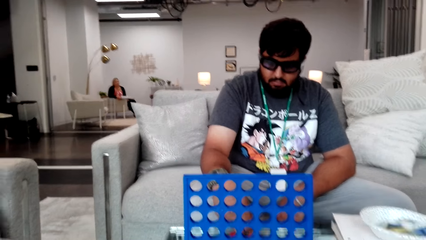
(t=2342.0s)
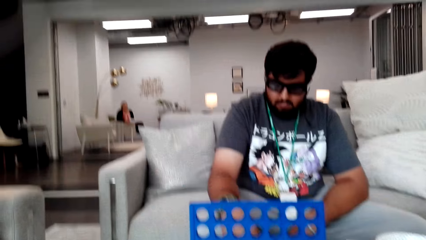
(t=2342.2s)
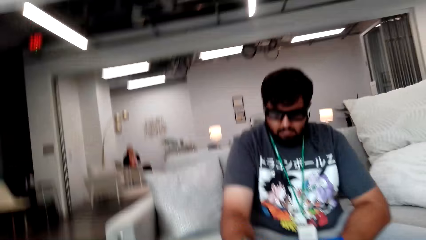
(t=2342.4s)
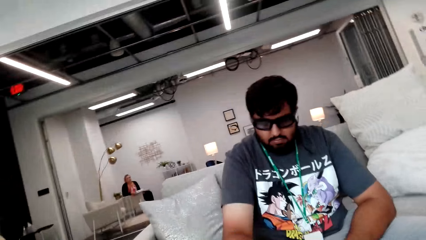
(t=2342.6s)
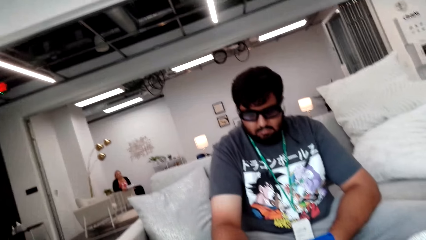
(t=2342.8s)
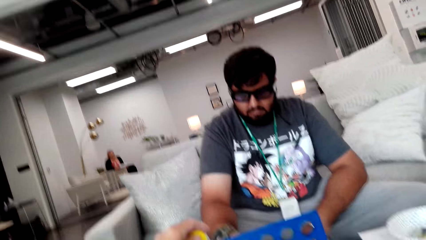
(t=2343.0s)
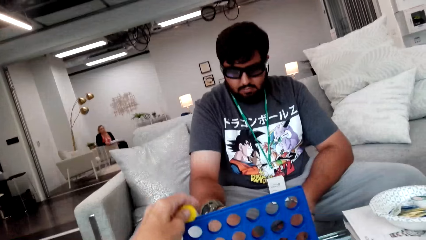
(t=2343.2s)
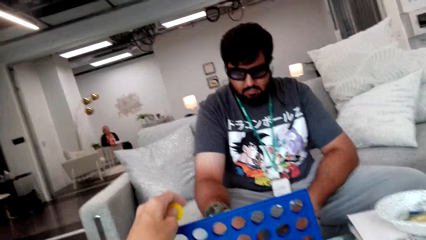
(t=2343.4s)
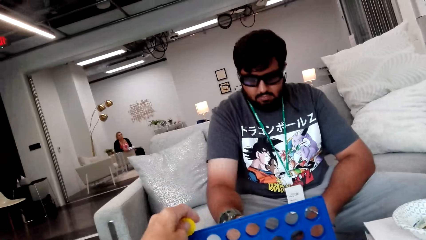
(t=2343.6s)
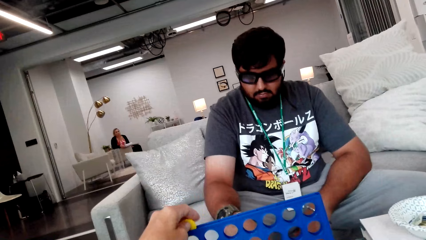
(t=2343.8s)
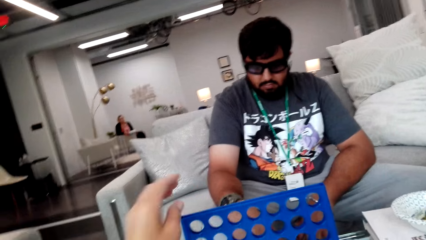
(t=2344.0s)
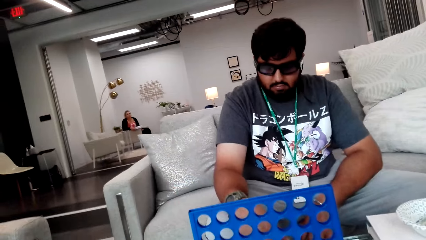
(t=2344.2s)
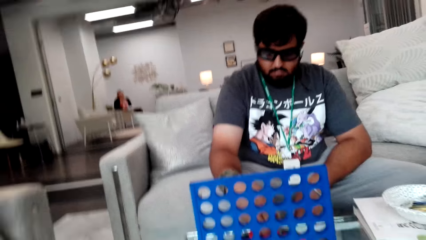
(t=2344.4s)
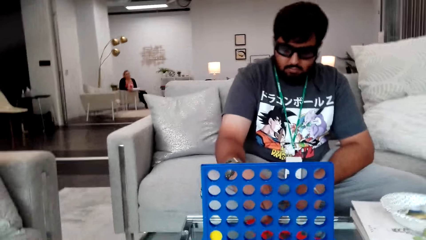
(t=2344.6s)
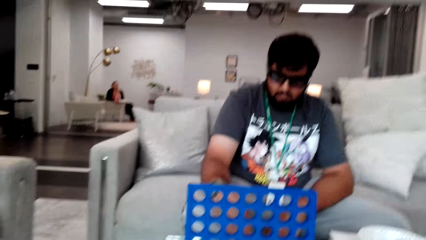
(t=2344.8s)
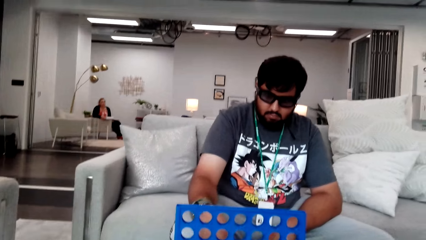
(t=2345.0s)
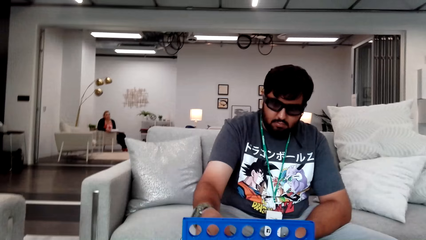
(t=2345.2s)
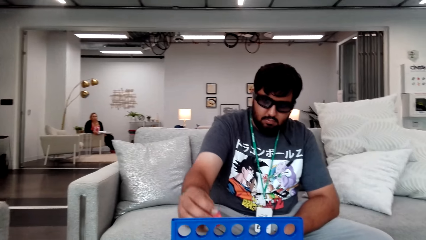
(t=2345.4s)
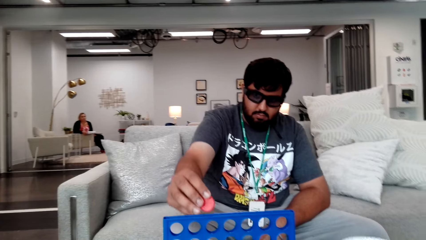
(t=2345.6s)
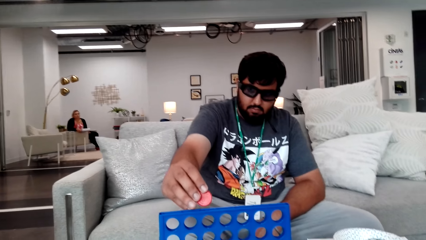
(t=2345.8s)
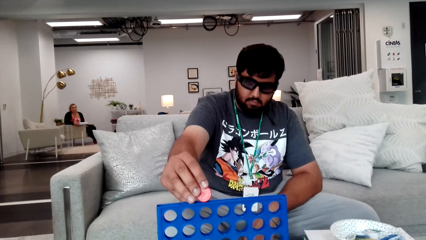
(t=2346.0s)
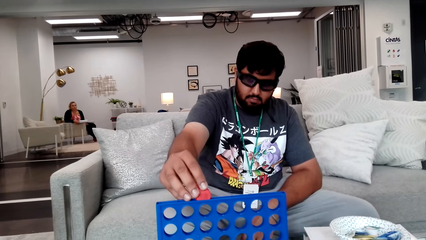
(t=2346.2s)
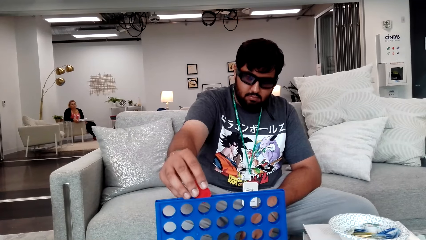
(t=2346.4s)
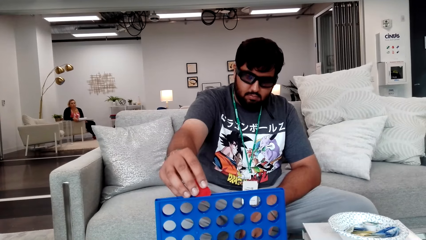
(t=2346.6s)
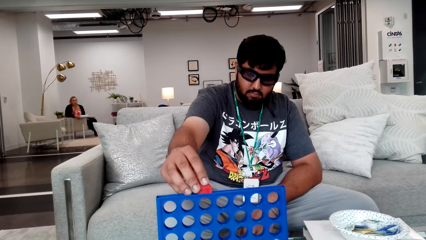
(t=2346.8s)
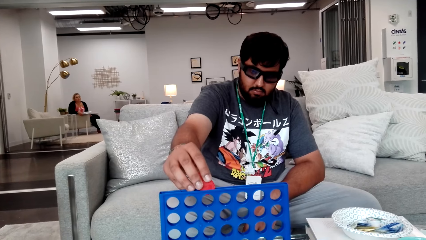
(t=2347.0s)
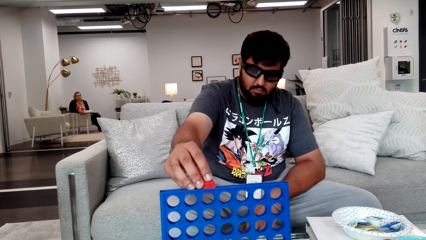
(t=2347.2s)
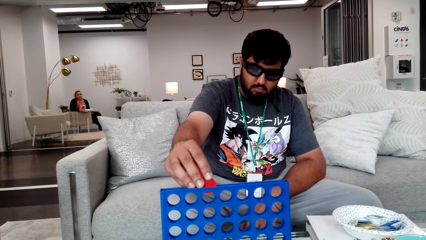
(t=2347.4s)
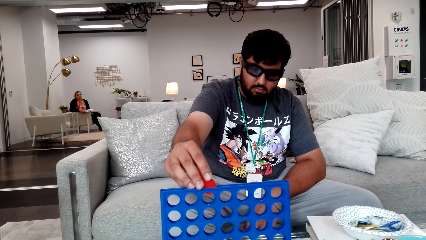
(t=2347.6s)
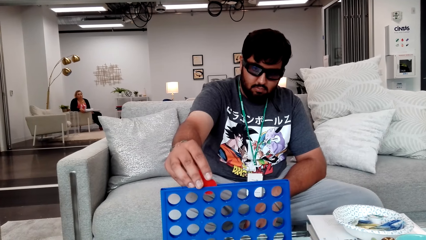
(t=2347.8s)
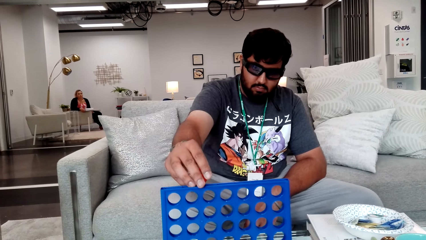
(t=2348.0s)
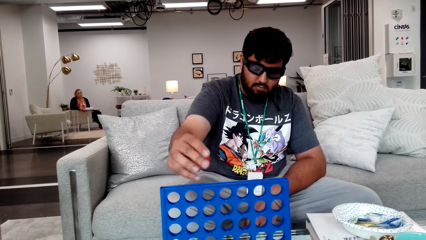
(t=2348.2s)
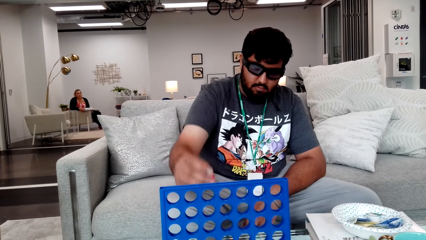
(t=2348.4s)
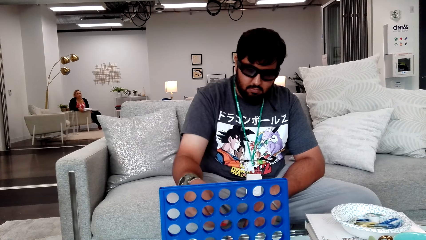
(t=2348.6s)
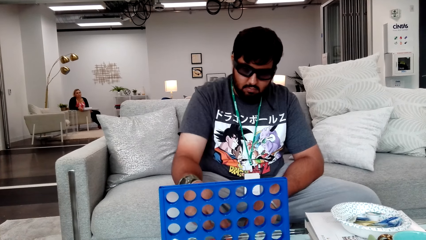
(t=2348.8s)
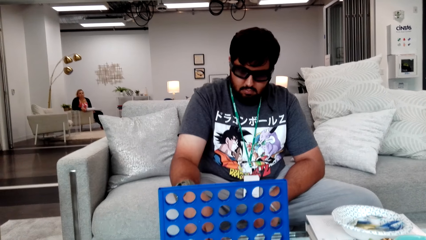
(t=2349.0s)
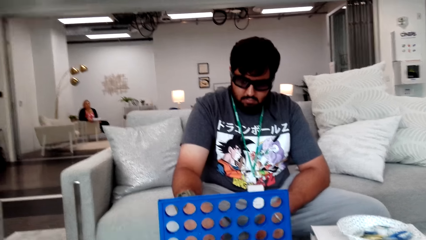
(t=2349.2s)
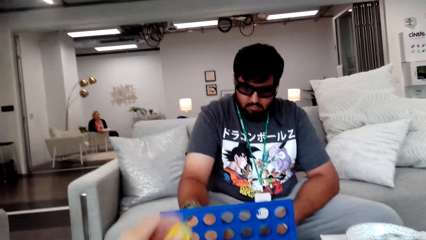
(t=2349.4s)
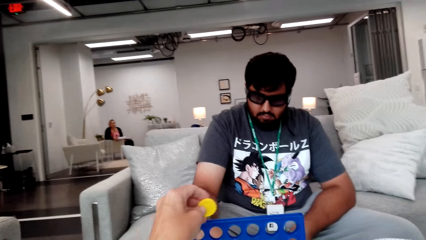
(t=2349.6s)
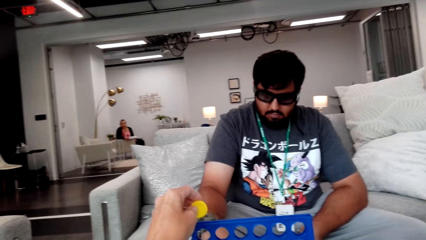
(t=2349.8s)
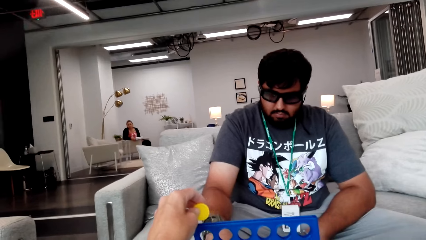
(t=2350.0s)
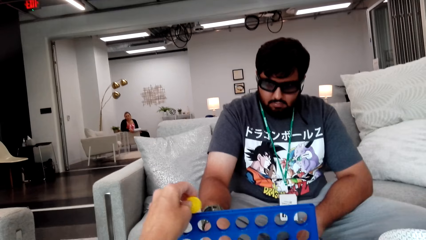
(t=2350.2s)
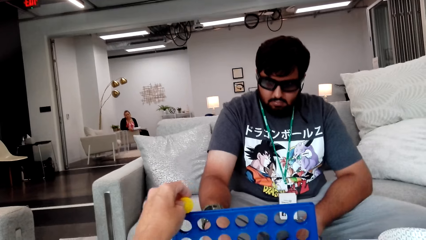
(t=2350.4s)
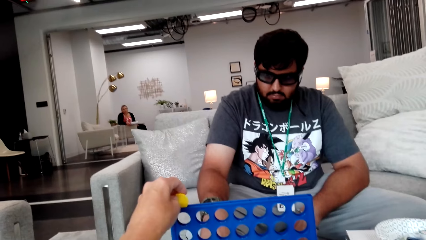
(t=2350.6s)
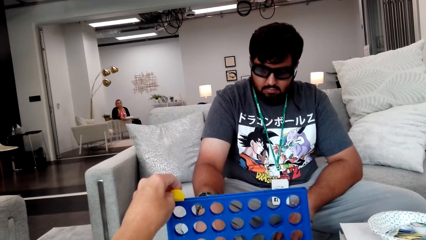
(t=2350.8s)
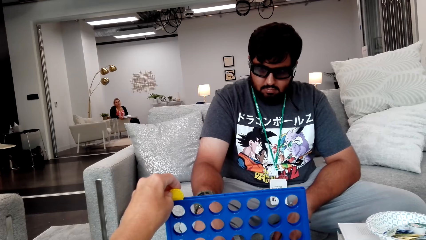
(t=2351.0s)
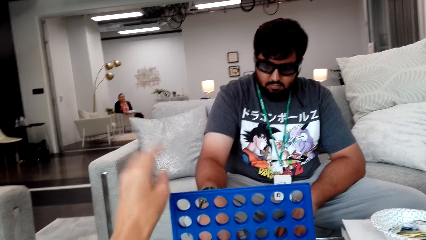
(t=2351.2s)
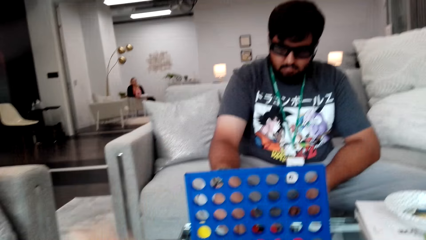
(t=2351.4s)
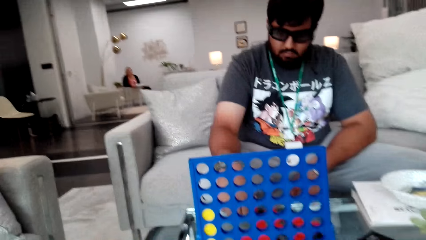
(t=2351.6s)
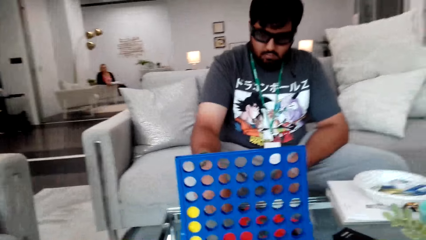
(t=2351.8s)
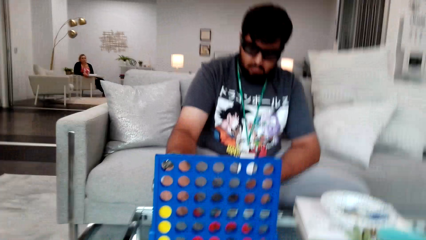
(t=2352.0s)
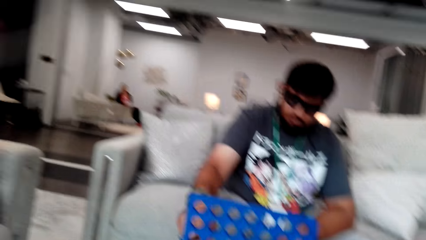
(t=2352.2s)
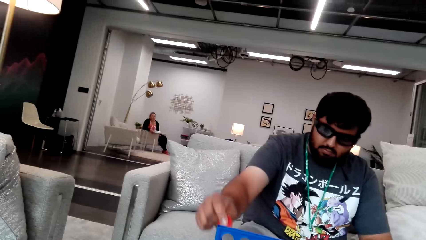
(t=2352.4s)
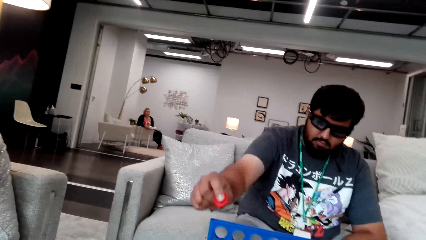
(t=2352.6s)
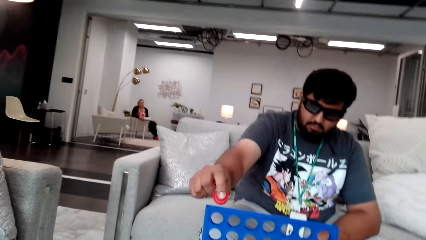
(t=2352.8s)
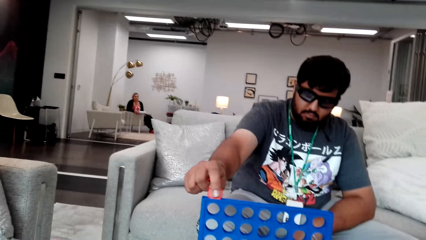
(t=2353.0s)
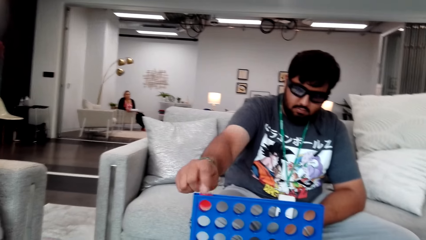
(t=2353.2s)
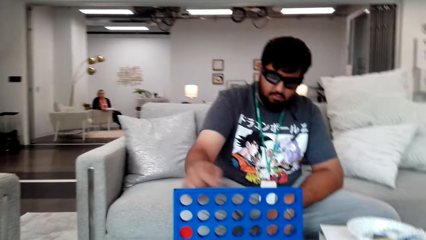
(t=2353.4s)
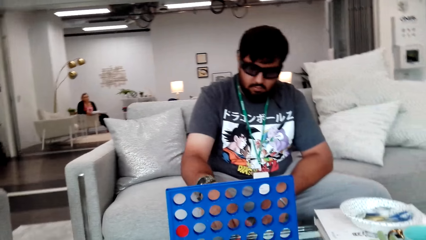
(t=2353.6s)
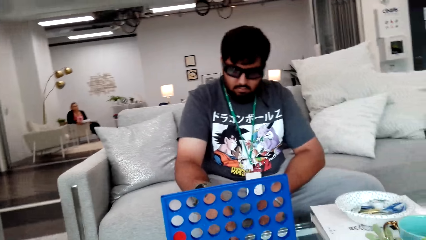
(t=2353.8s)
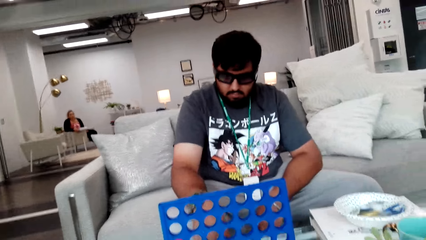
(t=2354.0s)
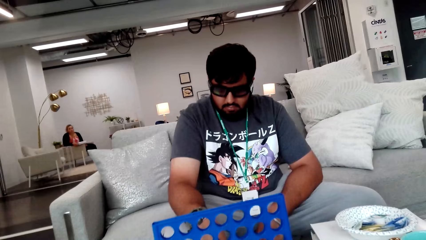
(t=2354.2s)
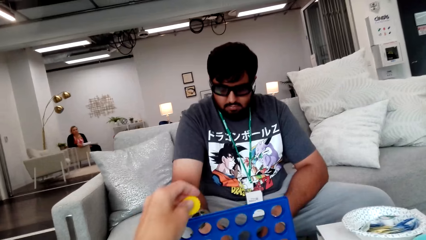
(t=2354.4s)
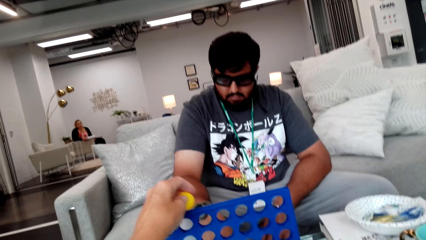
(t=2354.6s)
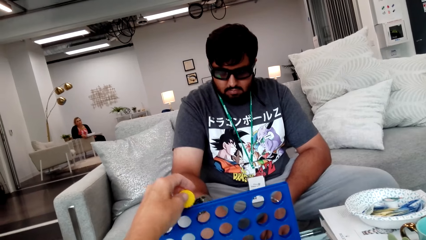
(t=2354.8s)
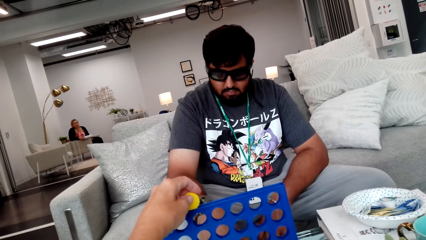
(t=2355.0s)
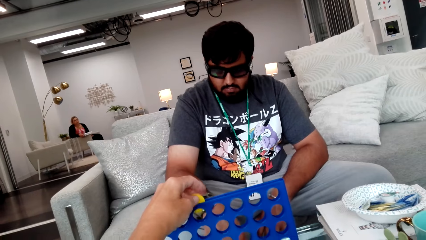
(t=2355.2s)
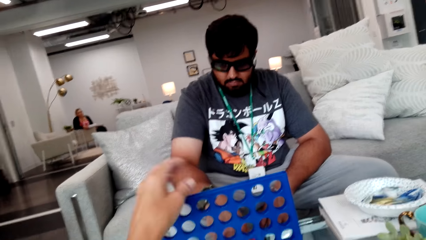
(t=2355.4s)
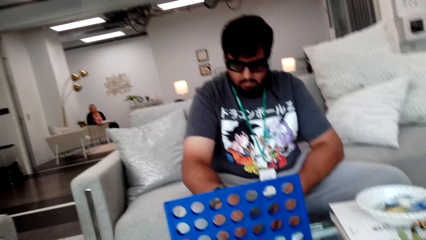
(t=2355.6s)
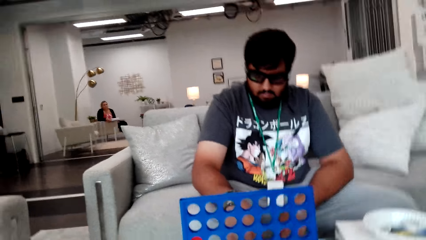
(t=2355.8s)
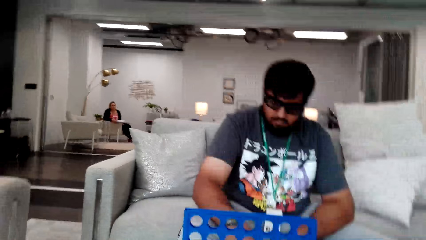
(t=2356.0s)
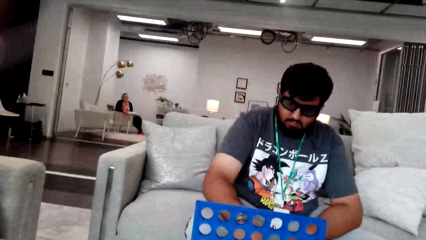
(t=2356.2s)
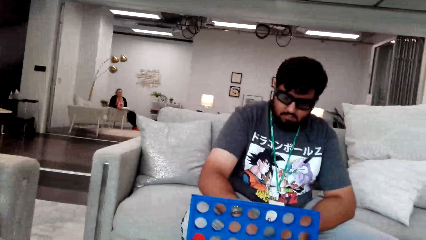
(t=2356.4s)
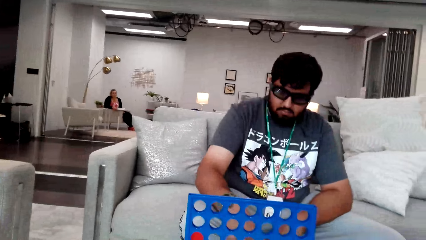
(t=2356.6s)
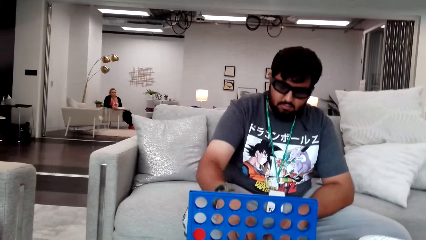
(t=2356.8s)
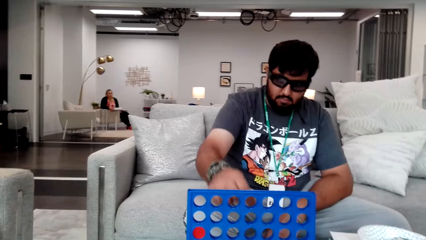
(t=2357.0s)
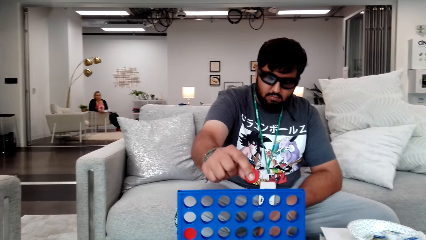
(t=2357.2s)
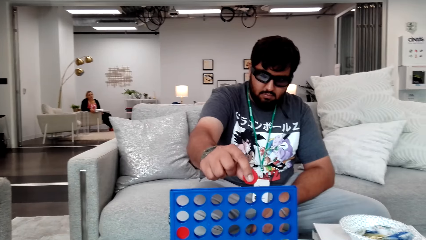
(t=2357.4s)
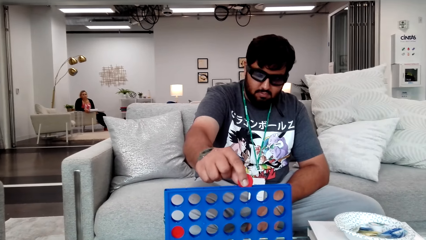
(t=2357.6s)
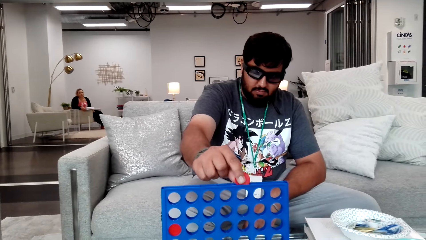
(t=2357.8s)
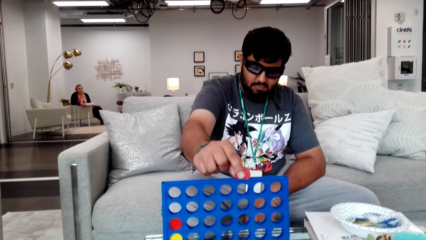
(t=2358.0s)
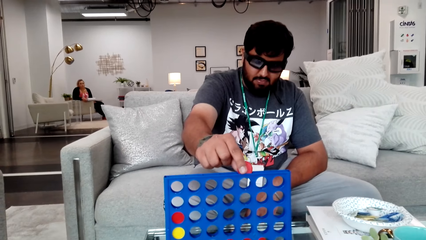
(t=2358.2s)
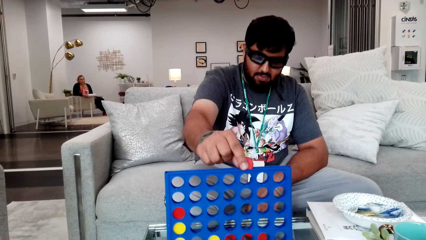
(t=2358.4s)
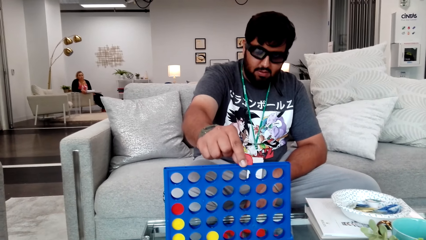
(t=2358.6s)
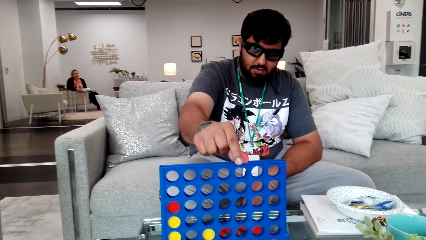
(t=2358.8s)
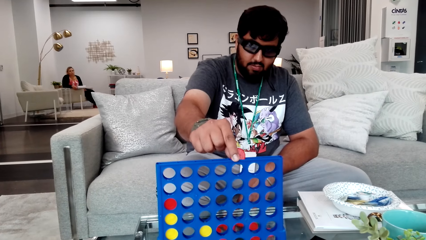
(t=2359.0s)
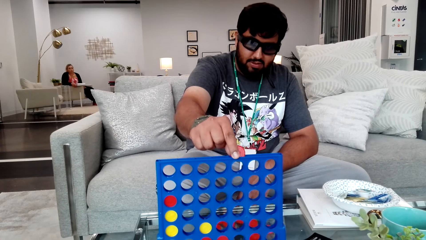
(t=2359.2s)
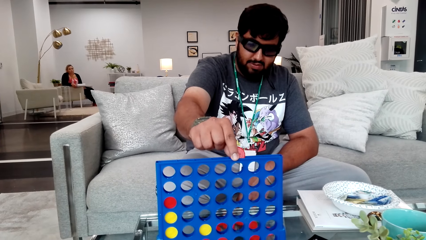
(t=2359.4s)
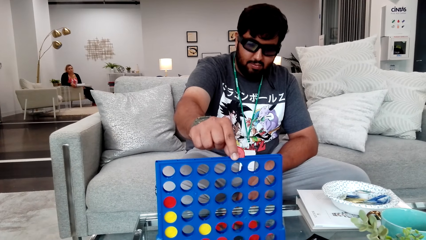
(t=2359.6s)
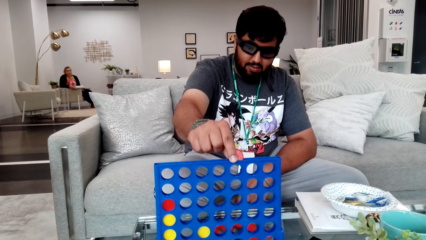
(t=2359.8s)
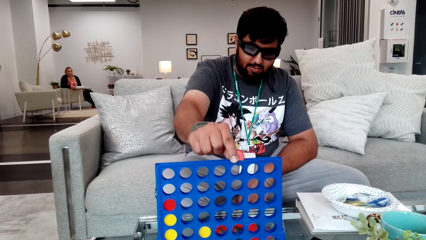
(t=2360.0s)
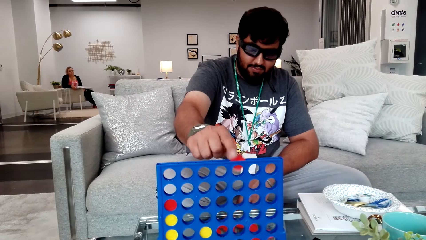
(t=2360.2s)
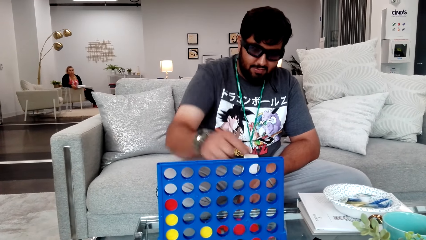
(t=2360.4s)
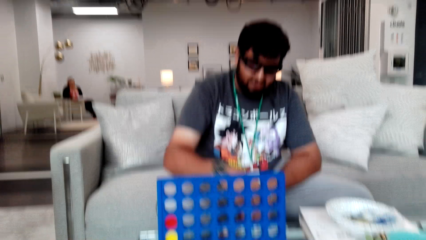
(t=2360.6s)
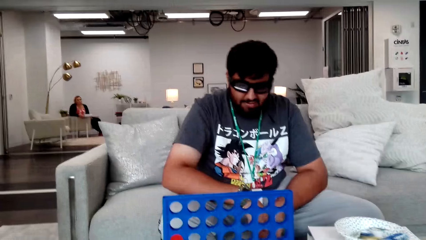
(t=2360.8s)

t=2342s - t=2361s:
The camera wearer drops a piece in the board. A man drops a piece in the board. The camera wearer plays a Connect 4 game and drops a piece in the board. The man drops a piece in the board. The camera wearer drops a piece in the board. The man drops a piece in the board.
